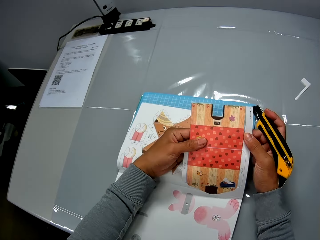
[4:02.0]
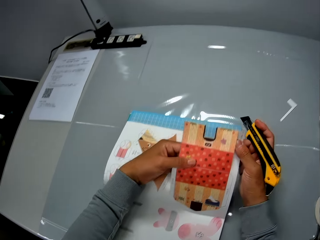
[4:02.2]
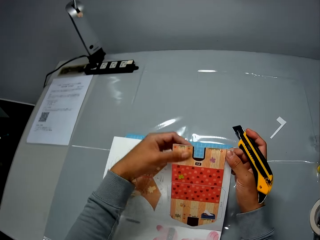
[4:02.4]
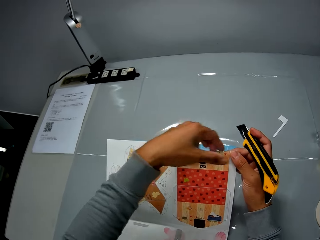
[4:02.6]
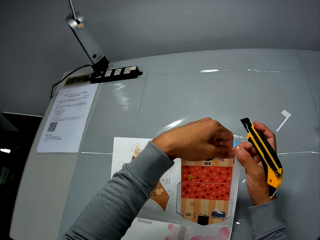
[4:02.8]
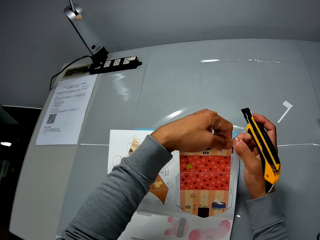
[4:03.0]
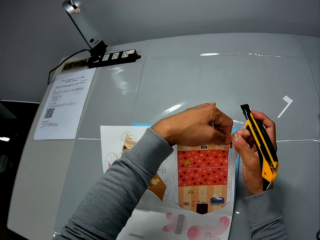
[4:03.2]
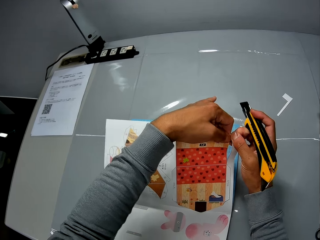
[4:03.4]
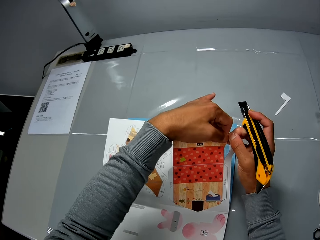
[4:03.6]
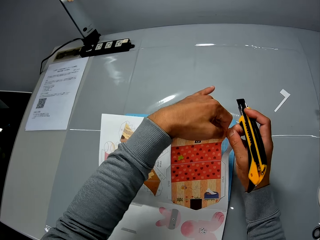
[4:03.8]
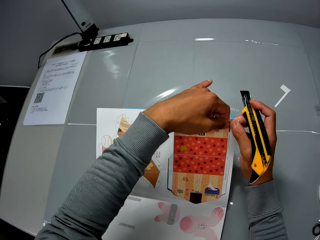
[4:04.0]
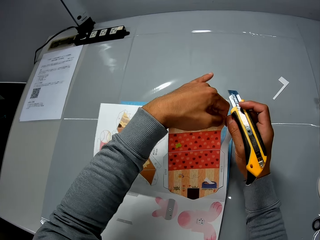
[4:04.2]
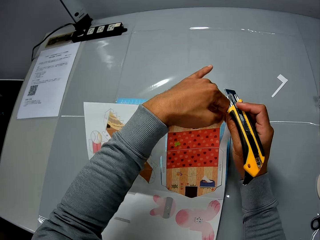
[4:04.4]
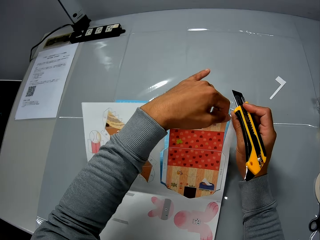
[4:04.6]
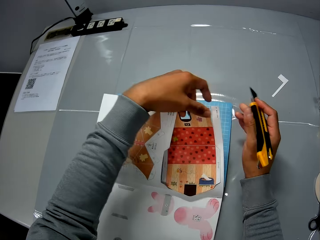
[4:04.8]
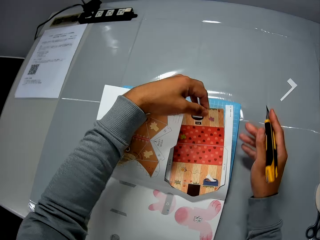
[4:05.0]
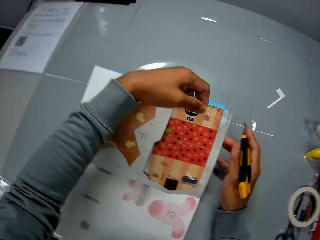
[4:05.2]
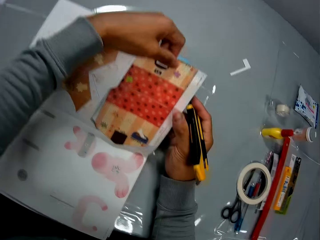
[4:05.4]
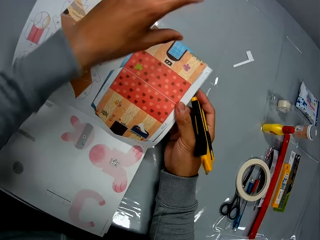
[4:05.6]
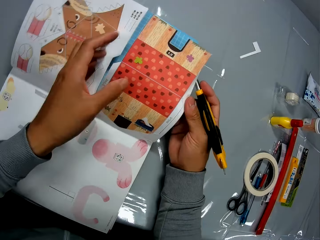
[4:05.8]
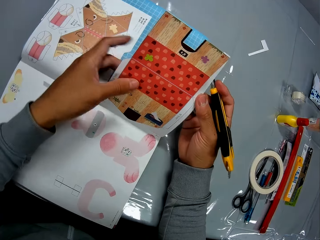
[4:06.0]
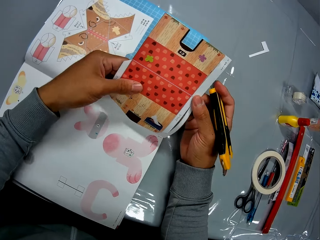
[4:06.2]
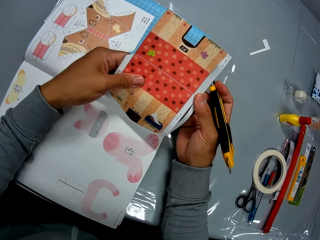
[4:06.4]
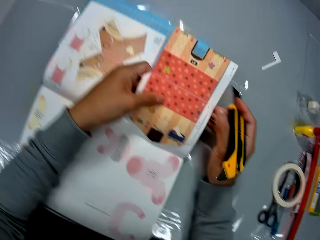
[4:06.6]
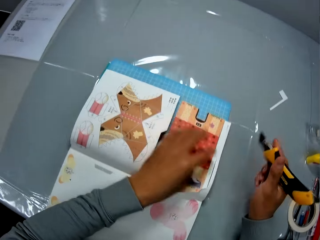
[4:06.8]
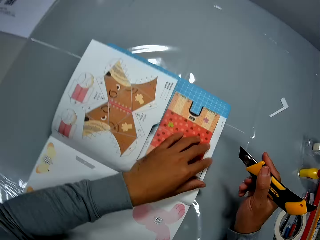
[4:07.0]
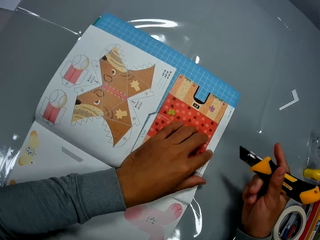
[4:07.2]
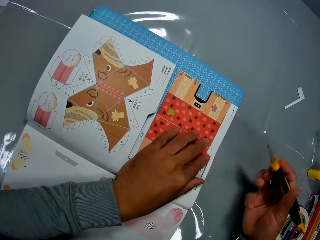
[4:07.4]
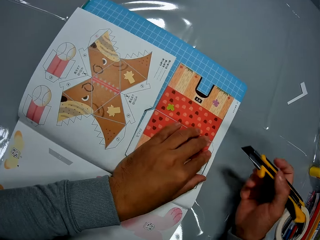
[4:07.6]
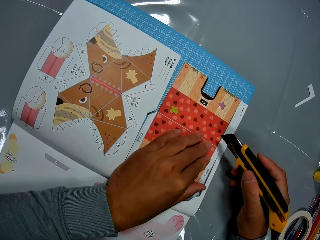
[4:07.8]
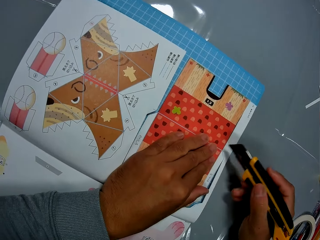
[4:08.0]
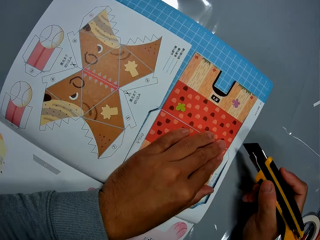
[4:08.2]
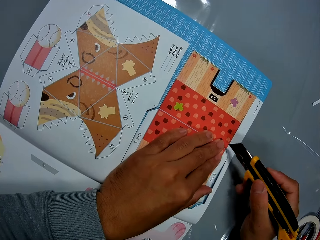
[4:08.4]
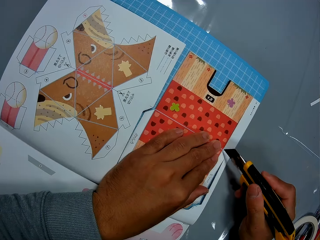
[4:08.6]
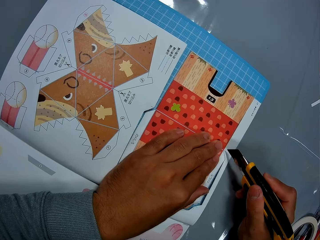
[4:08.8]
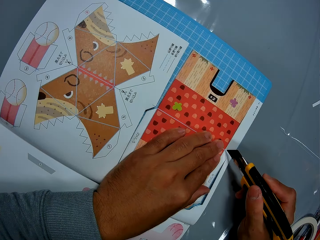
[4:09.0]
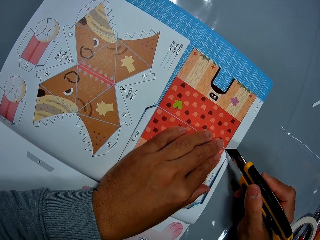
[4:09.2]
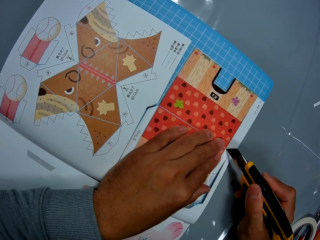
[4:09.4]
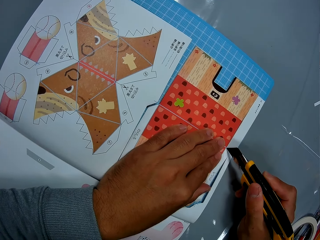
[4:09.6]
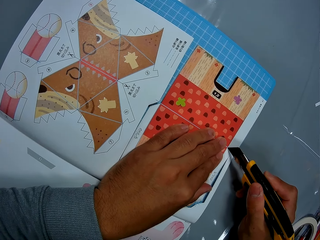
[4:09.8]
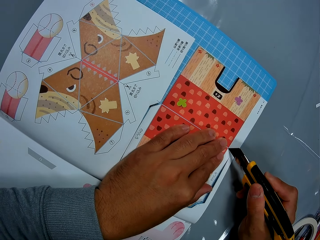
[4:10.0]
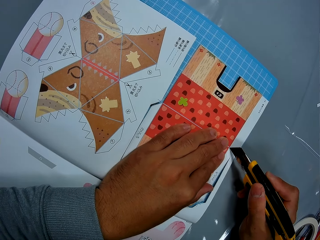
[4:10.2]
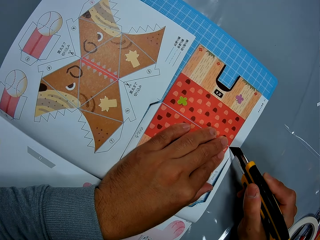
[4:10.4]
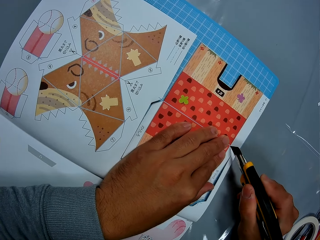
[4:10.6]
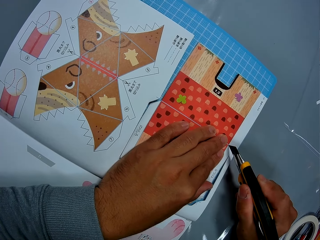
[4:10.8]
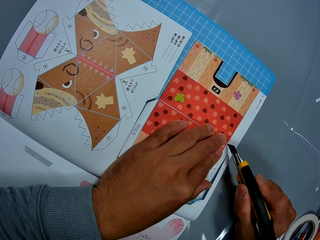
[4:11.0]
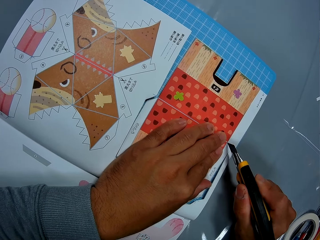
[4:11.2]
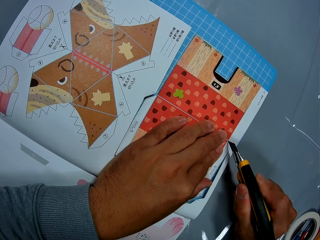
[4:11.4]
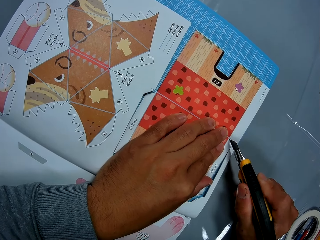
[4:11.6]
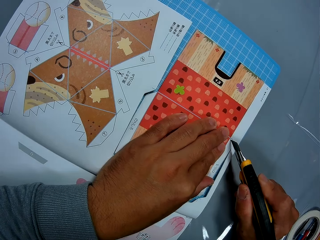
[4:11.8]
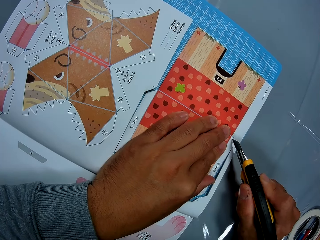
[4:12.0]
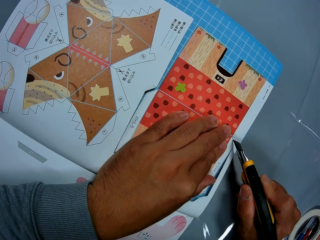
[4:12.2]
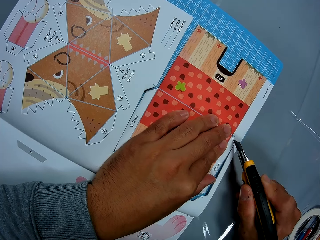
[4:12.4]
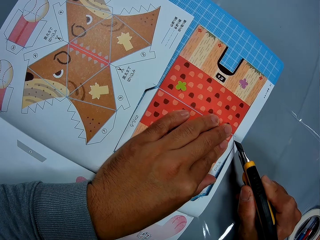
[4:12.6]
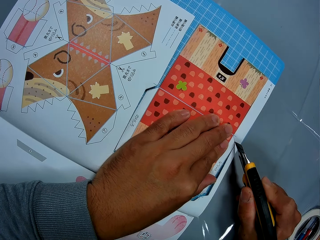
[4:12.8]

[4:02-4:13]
The camera wearer separates the picture from the page. He tears the leaf of the craft book with his hands. He removes a hand from the picture and holds the page. He removes a hand from the picture again. He holds the picture, separates the picture from the page, removes hands from the picture, puts a hand on the picture, and moves the craft knife or utility knife towards the book. He cuts through the leaf of the craft book with the utility knife.

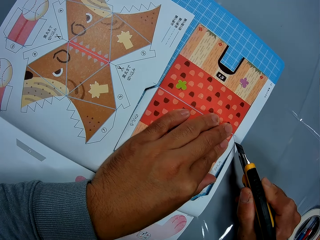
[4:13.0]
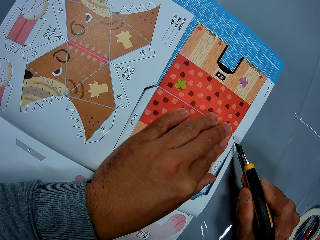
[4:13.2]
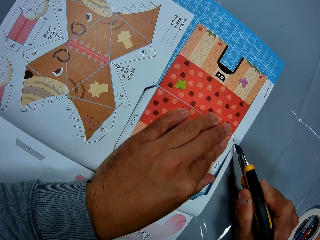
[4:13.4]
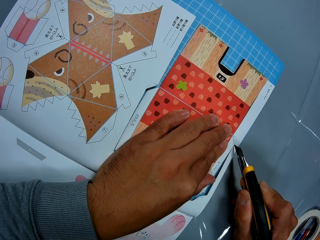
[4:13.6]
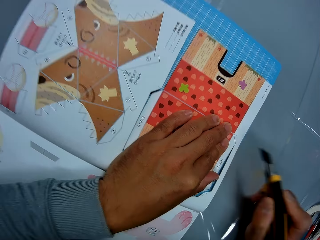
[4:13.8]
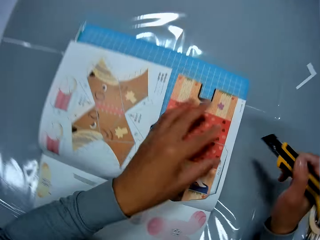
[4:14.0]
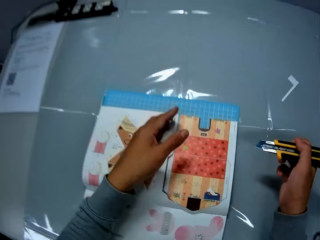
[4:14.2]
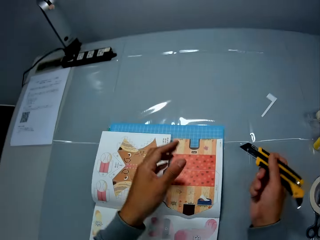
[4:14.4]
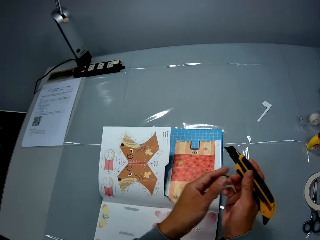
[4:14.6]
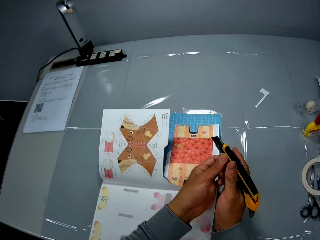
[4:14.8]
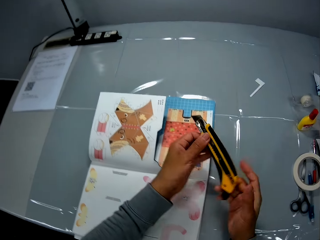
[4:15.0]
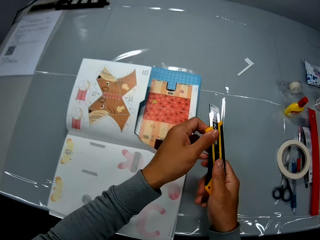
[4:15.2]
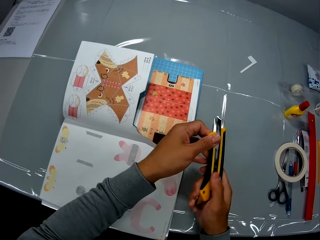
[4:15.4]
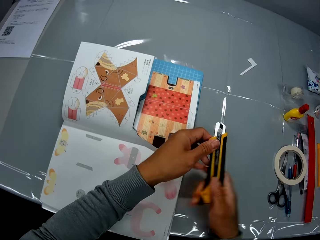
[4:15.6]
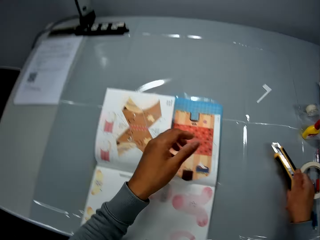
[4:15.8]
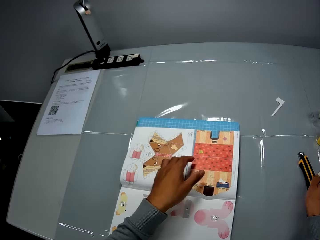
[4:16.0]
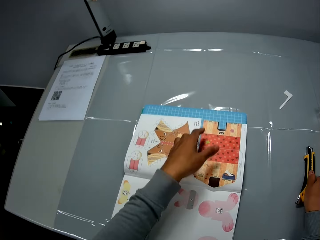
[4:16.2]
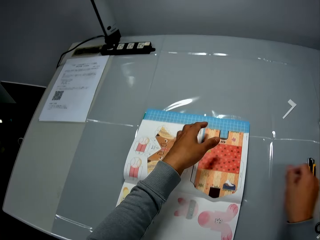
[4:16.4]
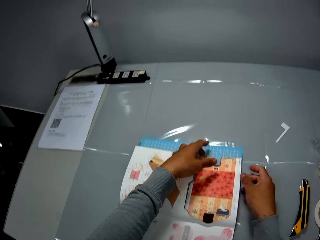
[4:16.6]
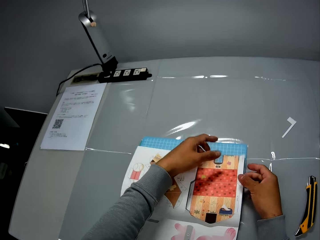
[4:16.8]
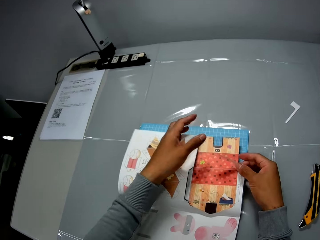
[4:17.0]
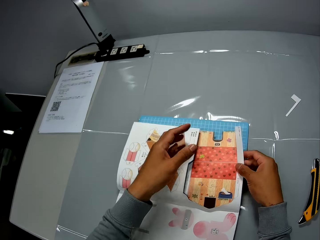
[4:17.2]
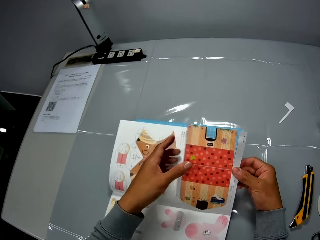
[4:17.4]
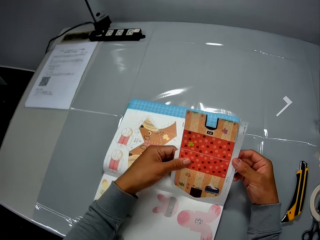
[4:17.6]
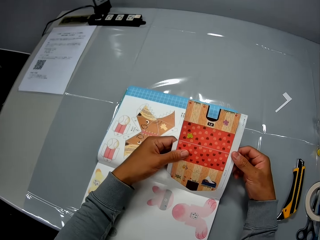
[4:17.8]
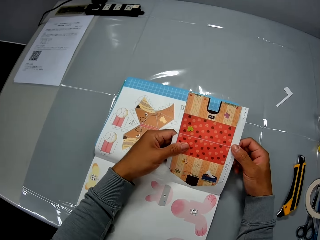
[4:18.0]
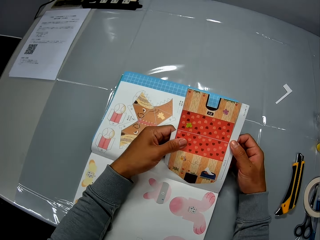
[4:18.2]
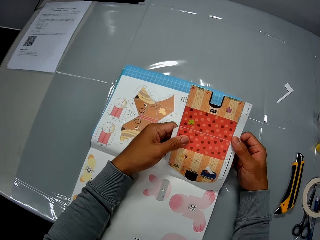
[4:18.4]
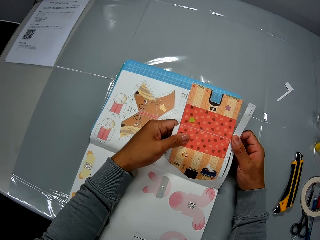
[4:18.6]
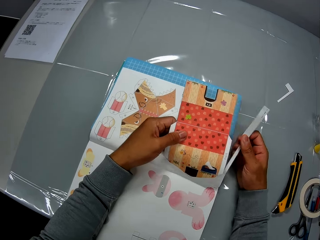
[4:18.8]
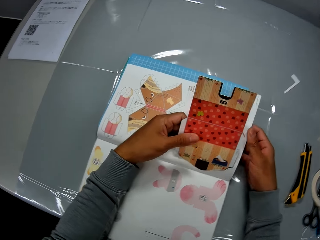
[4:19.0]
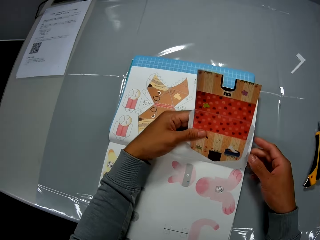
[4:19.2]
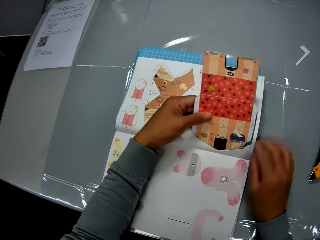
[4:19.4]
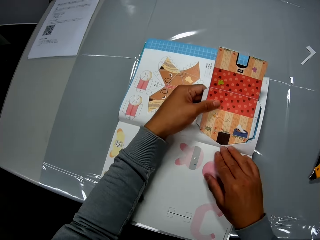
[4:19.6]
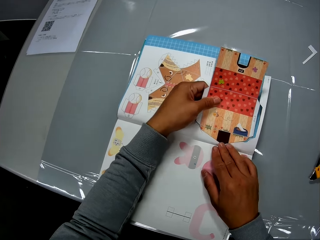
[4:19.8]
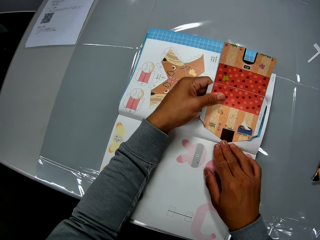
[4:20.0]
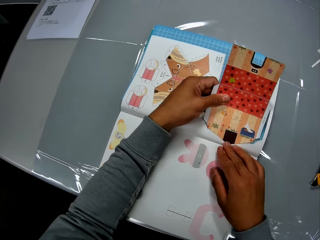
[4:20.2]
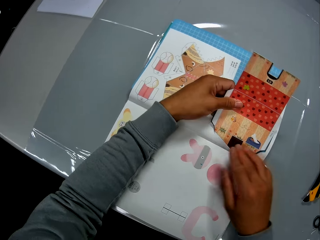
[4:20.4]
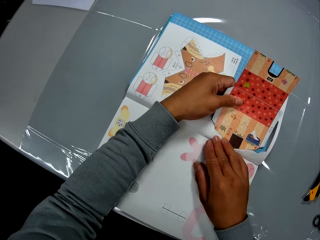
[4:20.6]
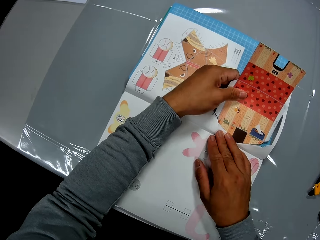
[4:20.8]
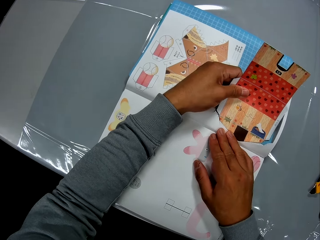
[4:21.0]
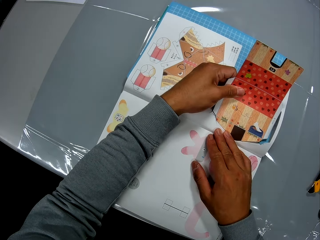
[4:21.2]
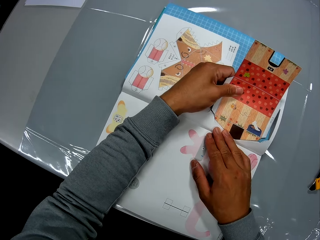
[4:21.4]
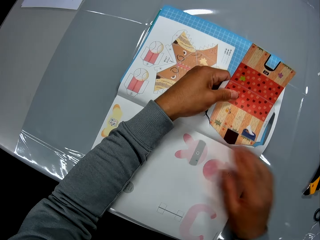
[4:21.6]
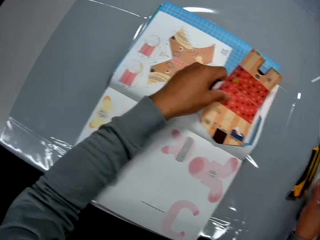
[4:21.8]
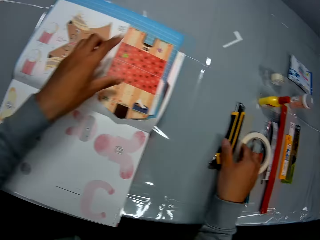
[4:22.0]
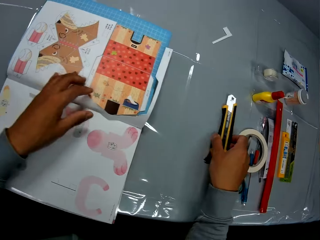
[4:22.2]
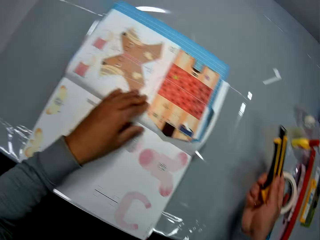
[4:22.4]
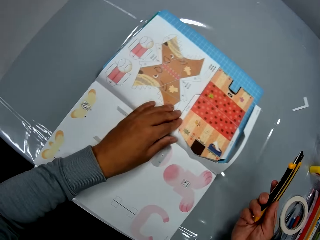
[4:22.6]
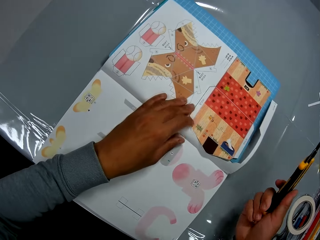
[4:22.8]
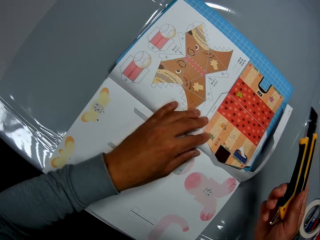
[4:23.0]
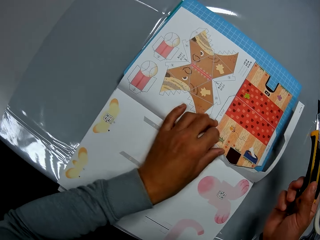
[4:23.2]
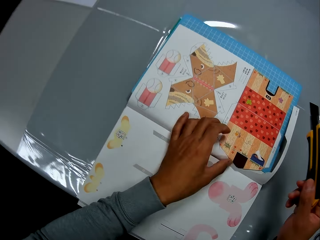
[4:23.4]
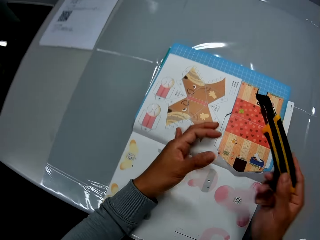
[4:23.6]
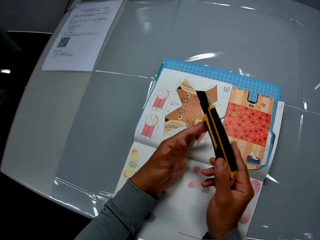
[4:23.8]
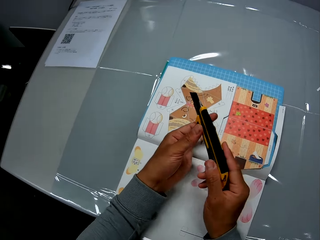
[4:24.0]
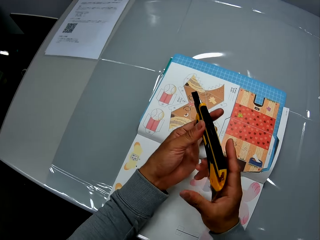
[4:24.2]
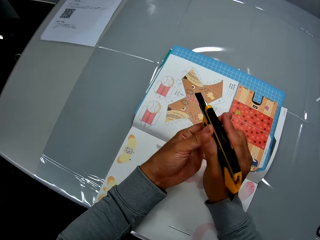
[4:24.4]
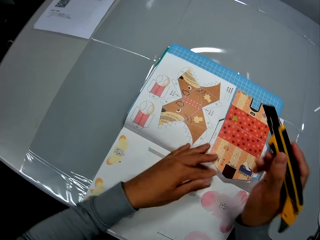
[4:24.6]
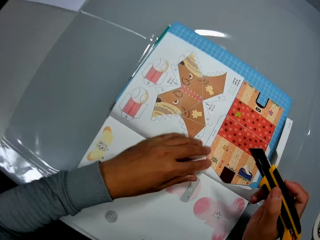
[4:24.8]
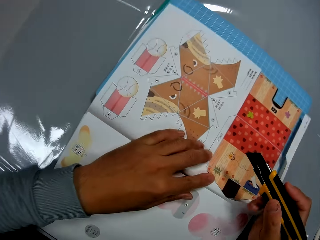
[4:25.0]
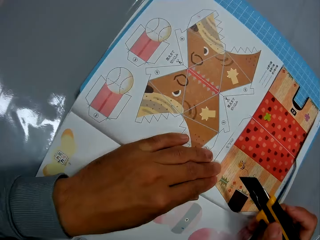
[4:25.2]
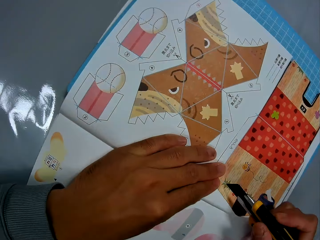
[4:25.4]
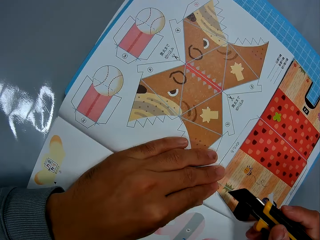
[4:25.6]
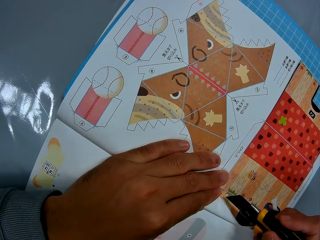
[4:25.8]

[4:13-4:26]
The camera wearer lifts the craft knife or utility knife and moves a hand away from the scrapbook. He adjusts the utility knife with his hands. He exchanges the craft knife to the other hand, holds the craft knife, and pushes the safety lock on the craft knife. He drops the utility knife on the table with his right hand. He holds the picture. He adjusts the leaf of the craft book with his hands. He holds the picture with the other hand. He cuts out the craft from the leaf of the craft book with his hands. He separates the picture from the page. He moves a hand away from the scrapbook and removes the other hand from the picture. He picks up the utility knife from the table with his right hand. He pushes the safety lock on the craft knife, holds the picture, moves the fingers, turns the fingers, moves the craft knife towards the other hand, and holds the craft knife with the other hand. He adjusts the utility knife with his hands. He takes the craft knife, holds the picture, and moves the craft knife towards the picture. He cuts through the leaf of the craft book with the utility knife.
